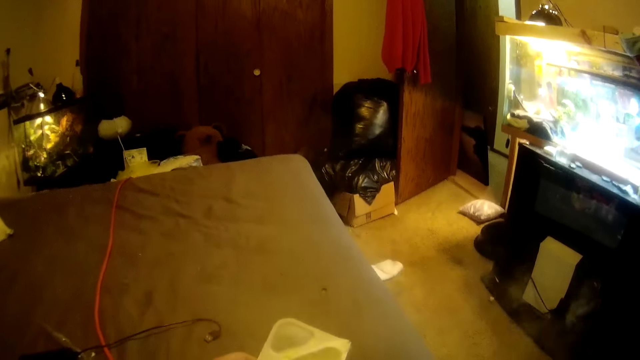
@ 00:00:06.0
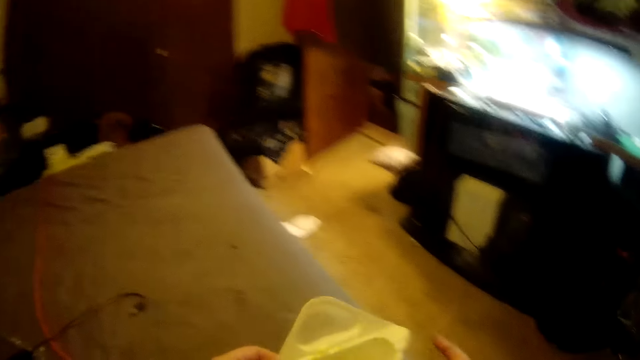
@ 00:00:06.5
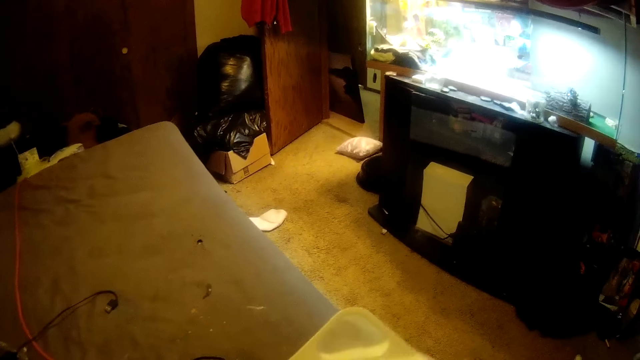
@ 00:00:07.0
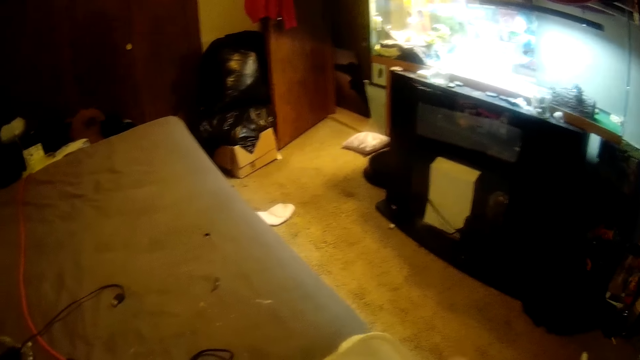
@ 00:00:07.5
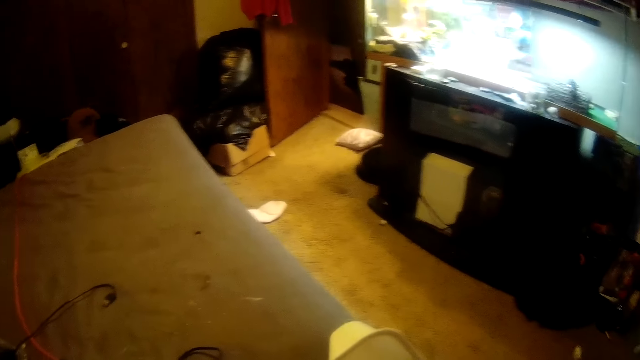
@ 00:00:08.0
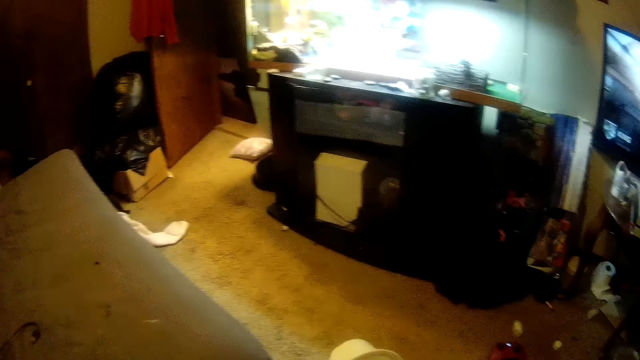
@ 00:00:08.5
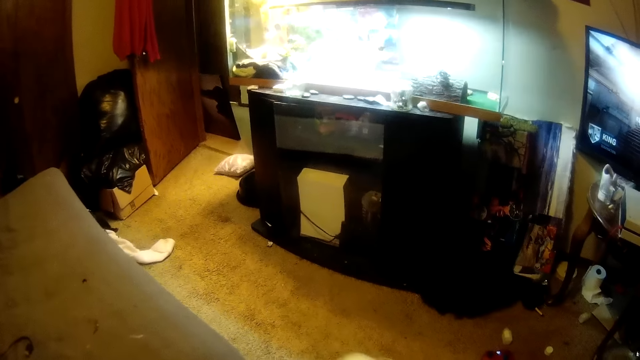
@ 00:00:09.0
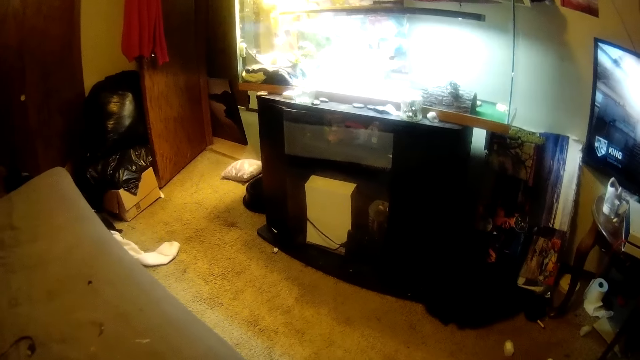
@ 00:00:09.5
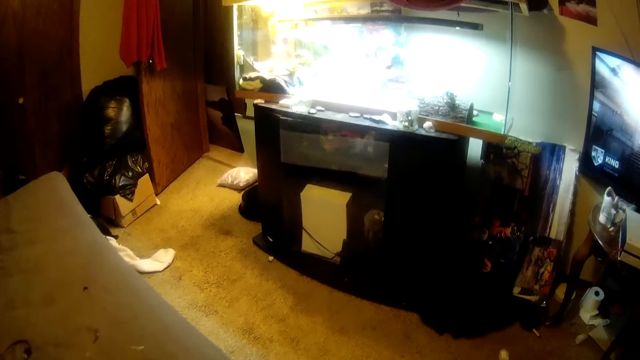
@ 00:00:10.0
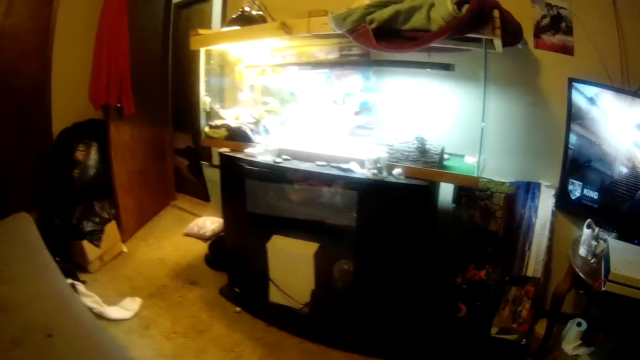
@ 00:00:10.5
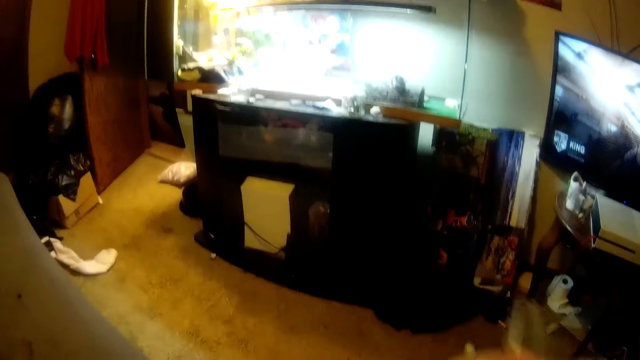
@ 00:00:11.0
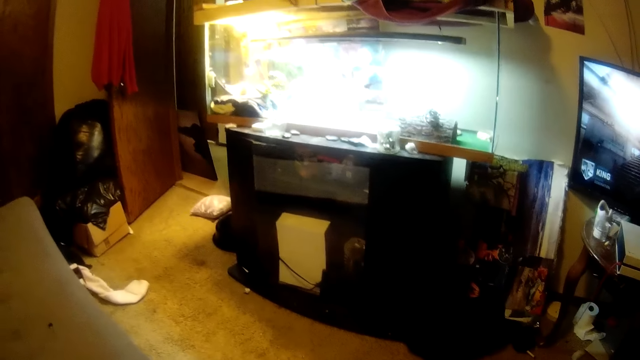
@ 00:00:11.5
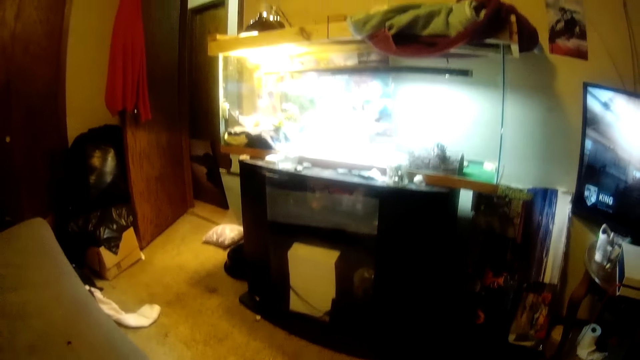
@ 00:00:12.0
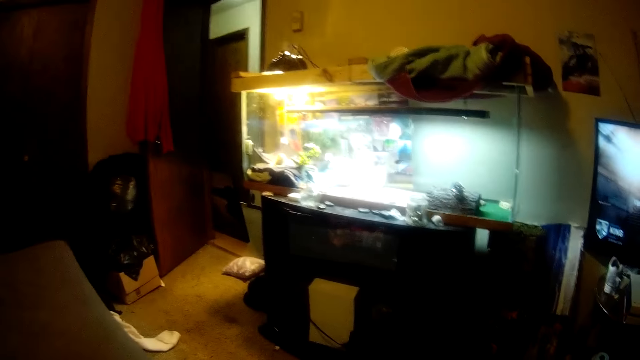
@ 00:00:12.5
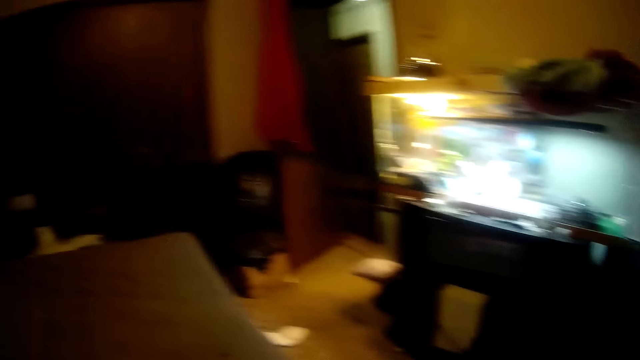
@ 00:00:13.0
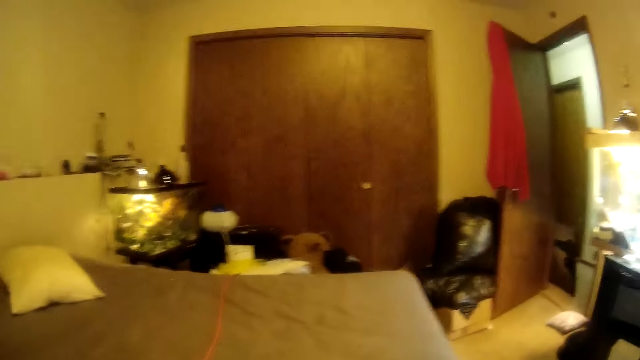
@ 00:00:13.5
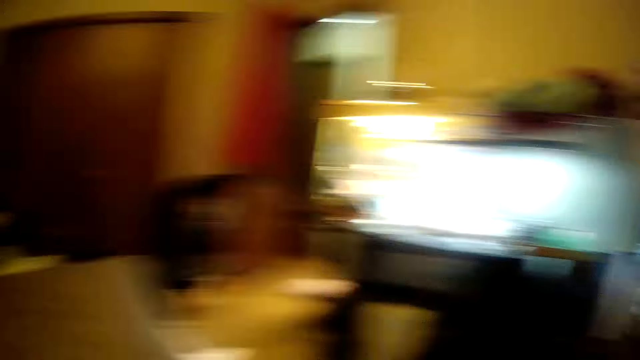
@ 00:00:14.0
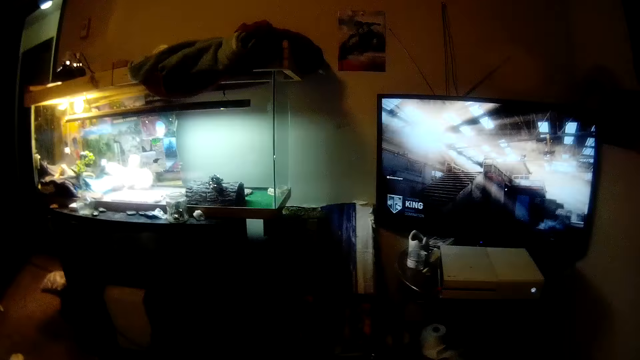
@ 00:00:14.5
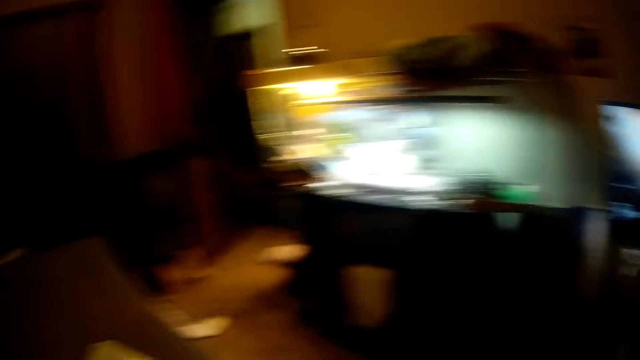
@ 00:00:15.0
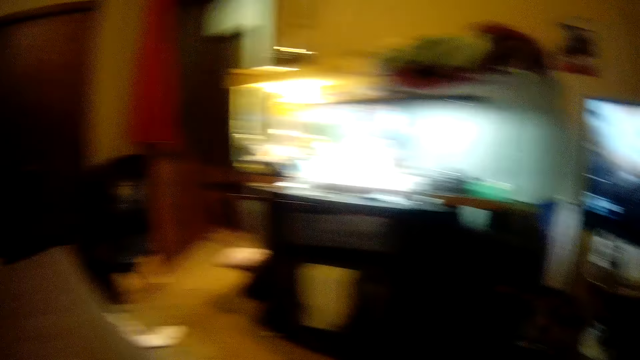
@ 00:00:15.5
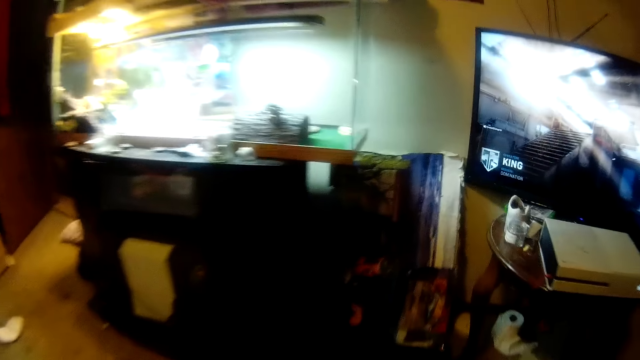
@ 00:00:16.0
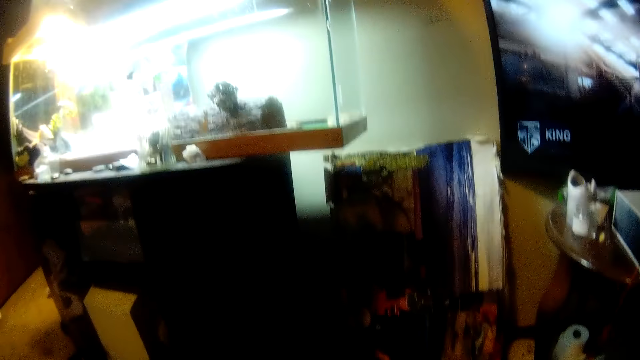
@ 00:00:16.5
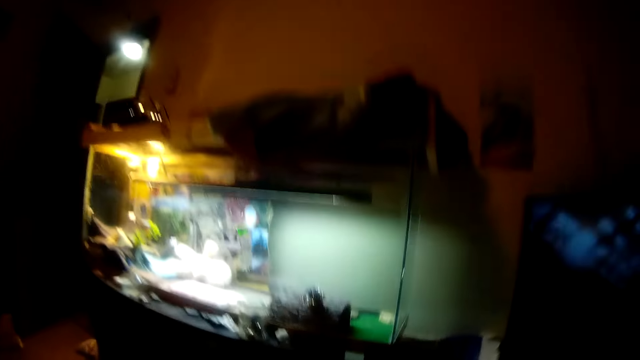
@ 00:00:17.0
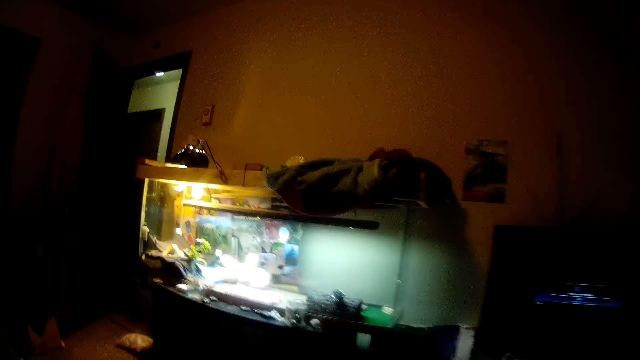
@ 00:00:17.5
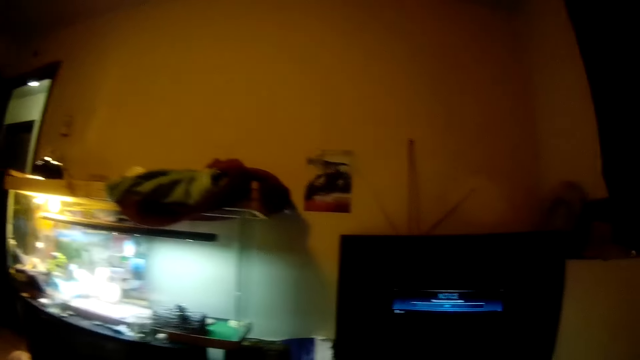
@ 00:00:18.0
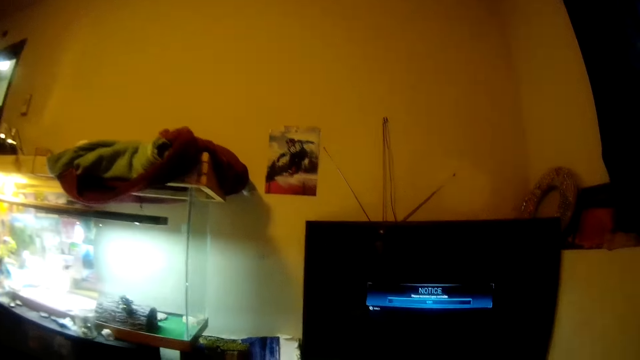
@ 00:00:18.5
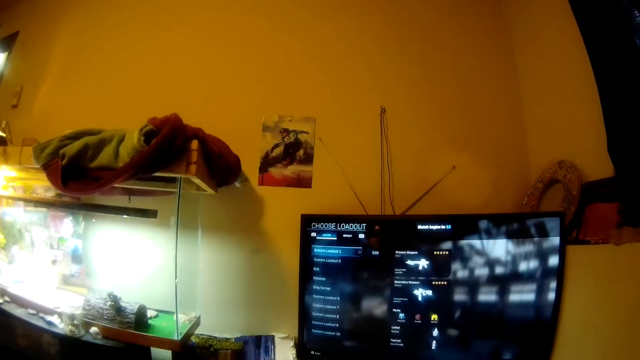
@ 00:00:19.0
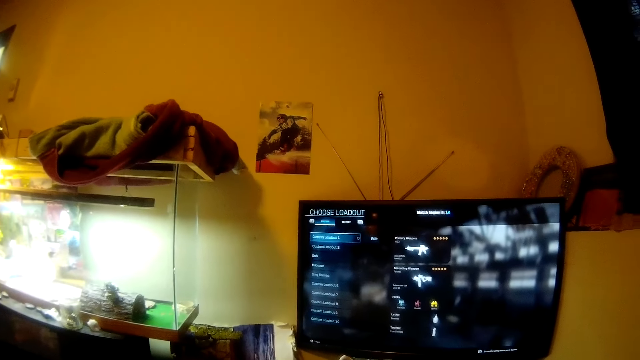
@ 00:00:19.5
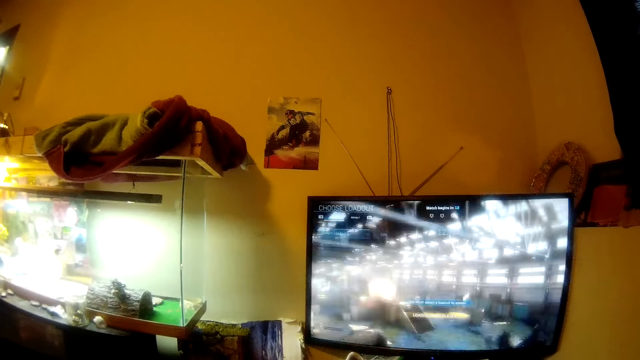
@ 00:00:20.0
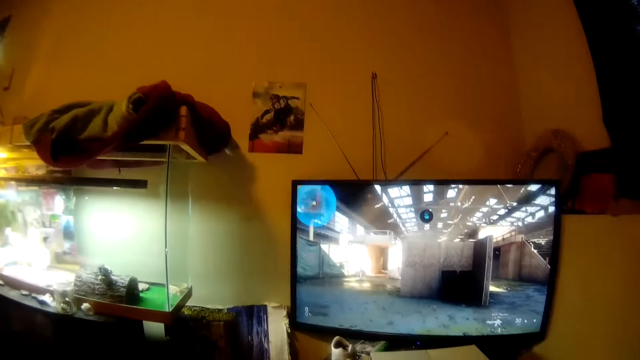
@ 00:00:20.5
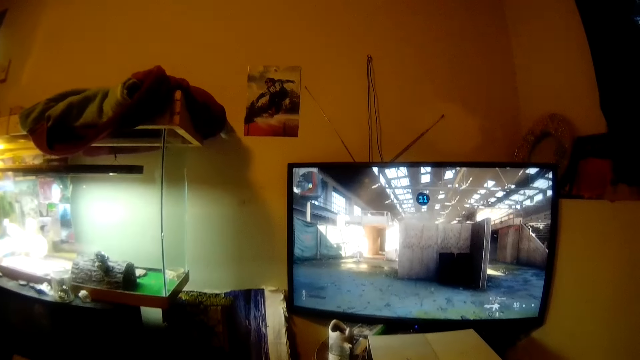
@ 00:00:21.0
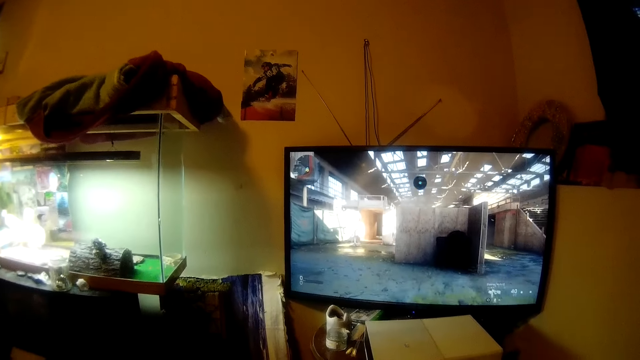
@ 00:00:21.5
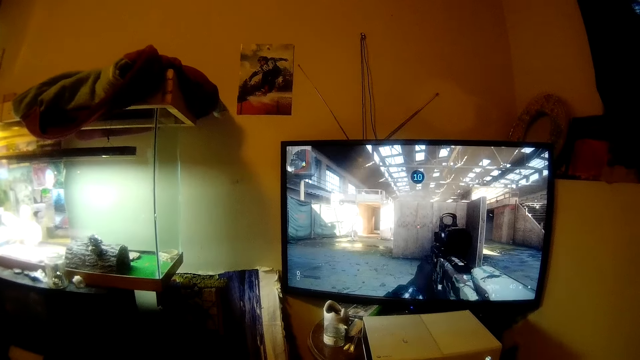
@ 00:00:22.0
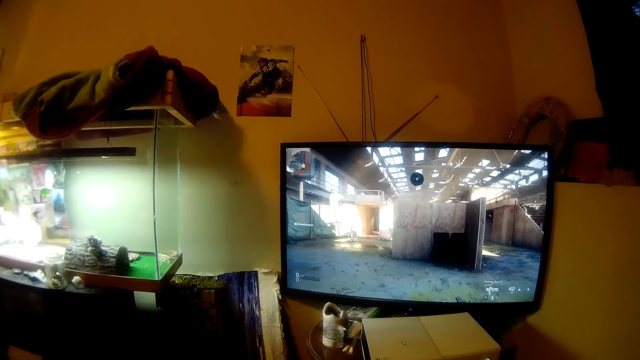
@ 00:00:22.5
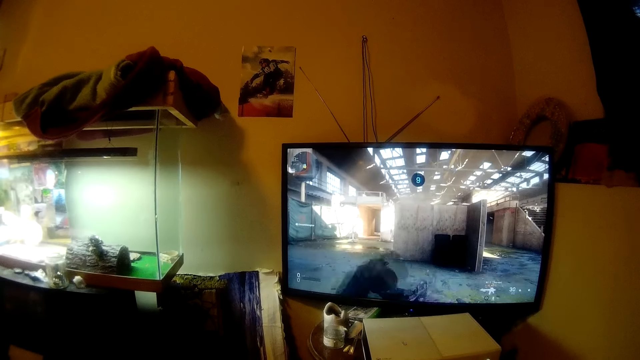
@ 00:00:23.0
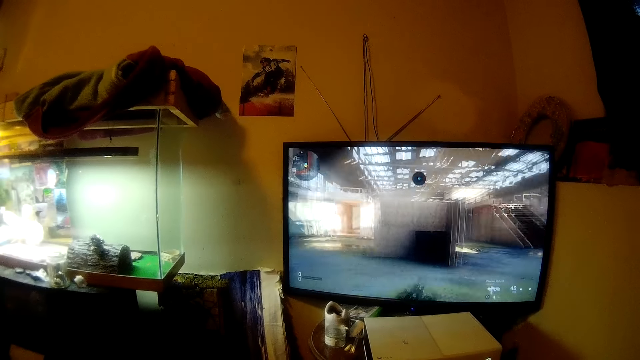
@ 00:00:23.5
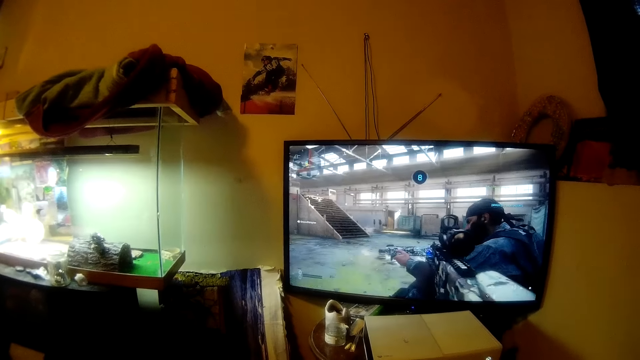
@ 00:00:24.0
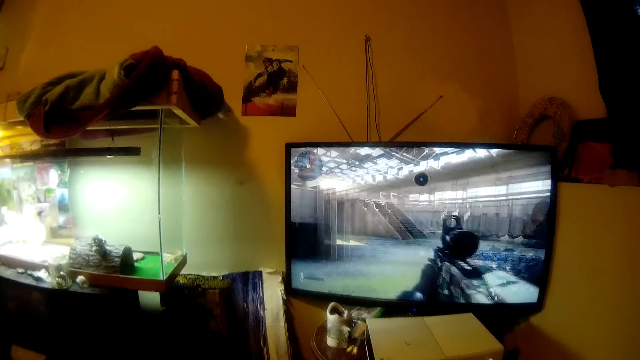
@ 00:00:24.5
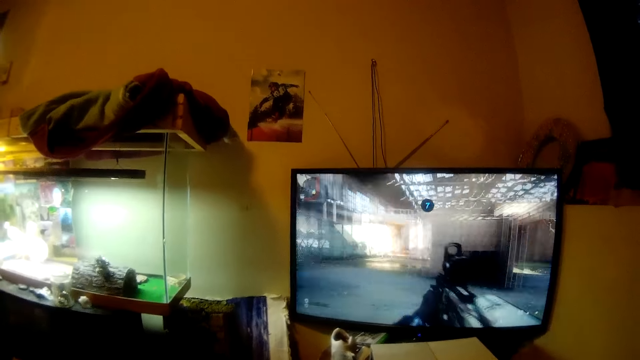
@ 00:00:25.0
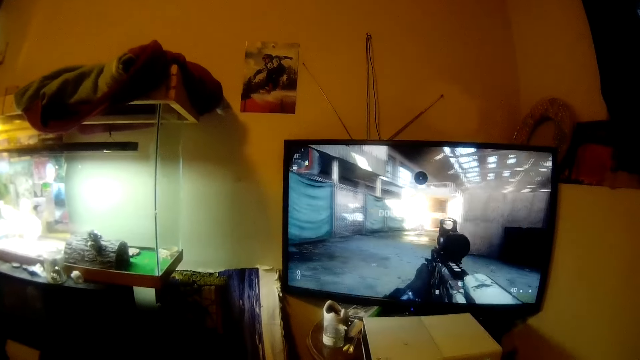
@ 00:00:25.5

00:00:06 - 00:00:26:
The camera wearer moves the body. They pick up a plastic container. They hold the plastic container. They move the body. They turn the head right. They swing the hand that is holding something. They move the head up. They turn the head left. They turn the head right. They turn the head left. They turn the head right. They move the body forward. They move the head up. They turn the head right. They stand in the room. They sit on a bed. They watch the game on the TV.
